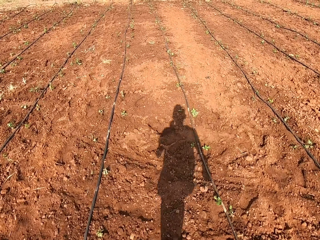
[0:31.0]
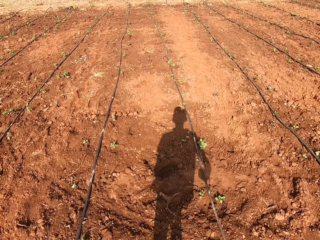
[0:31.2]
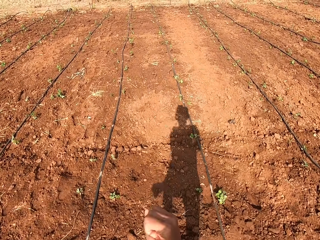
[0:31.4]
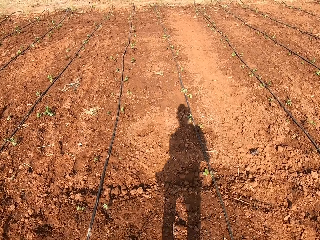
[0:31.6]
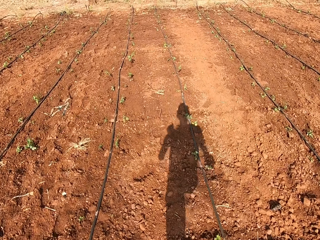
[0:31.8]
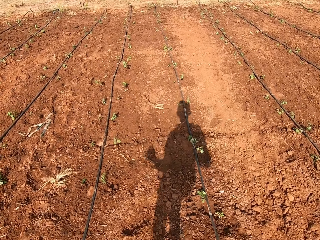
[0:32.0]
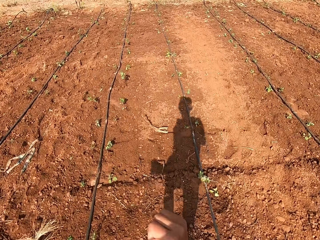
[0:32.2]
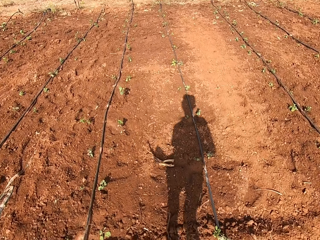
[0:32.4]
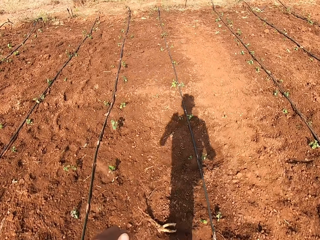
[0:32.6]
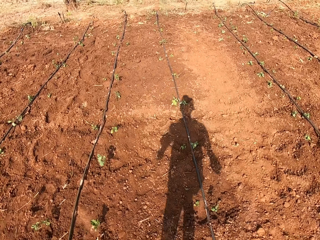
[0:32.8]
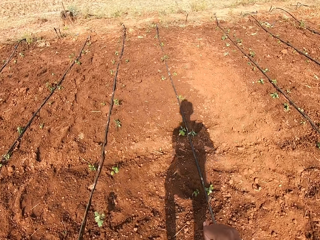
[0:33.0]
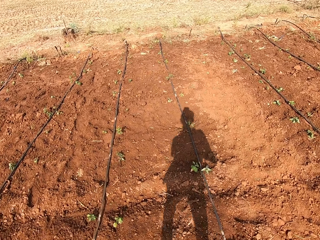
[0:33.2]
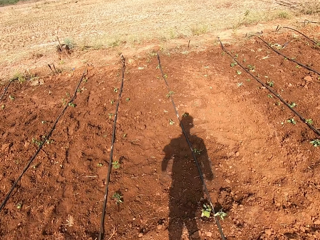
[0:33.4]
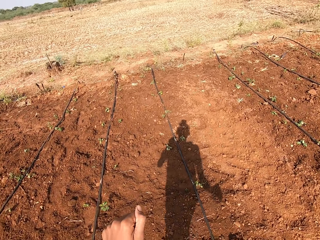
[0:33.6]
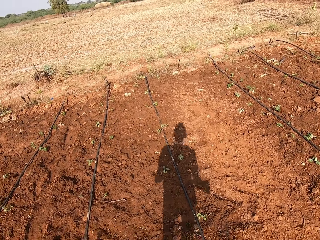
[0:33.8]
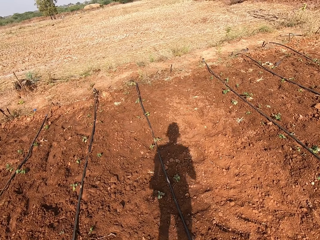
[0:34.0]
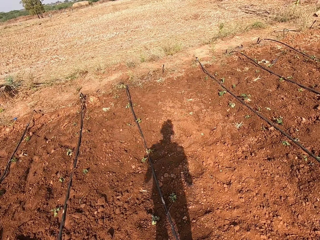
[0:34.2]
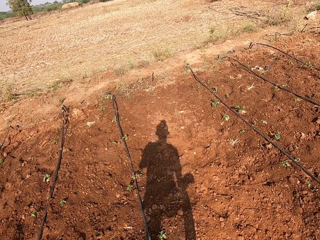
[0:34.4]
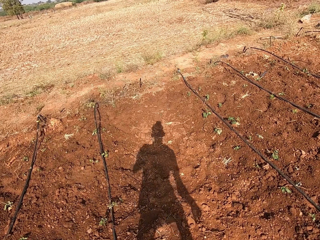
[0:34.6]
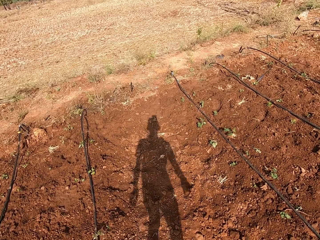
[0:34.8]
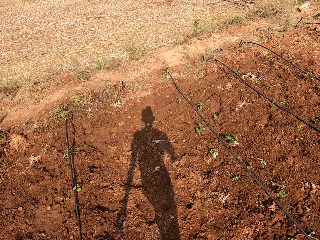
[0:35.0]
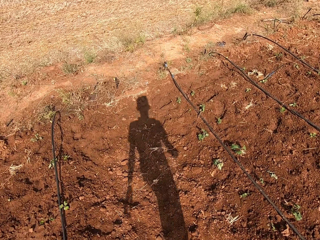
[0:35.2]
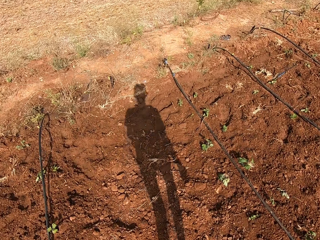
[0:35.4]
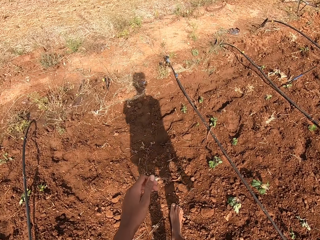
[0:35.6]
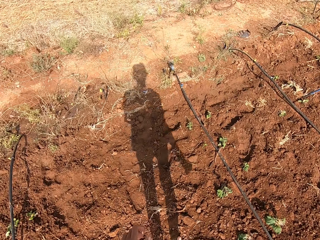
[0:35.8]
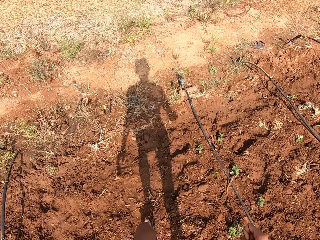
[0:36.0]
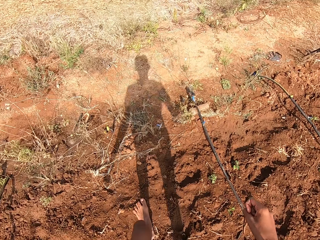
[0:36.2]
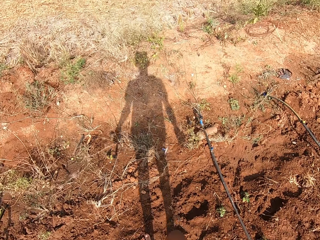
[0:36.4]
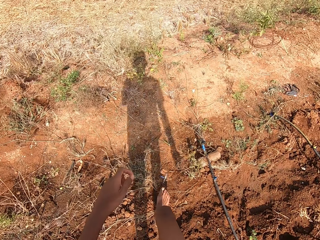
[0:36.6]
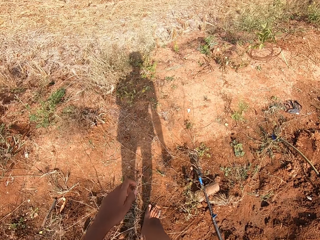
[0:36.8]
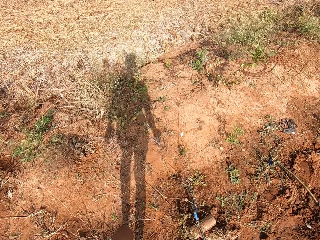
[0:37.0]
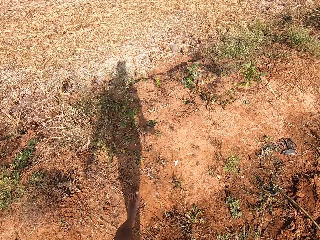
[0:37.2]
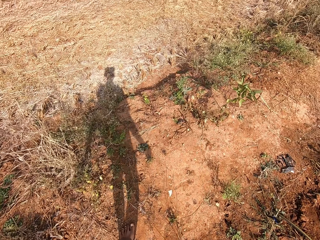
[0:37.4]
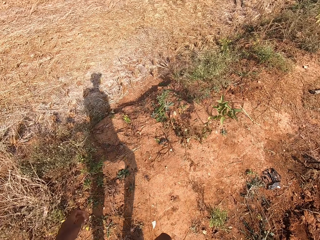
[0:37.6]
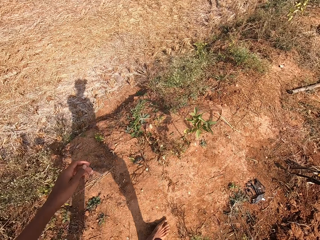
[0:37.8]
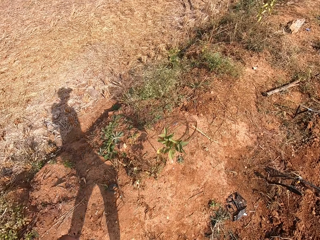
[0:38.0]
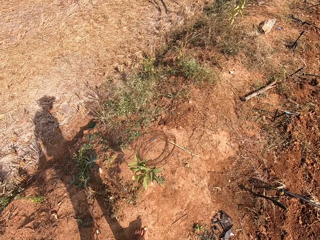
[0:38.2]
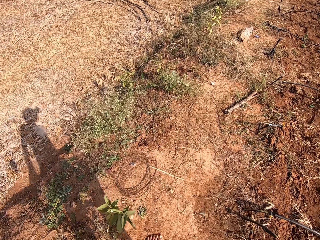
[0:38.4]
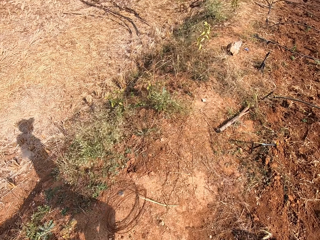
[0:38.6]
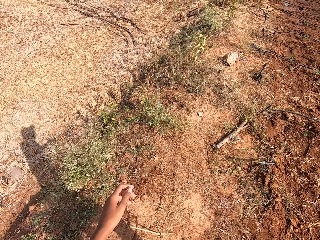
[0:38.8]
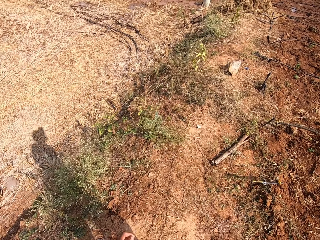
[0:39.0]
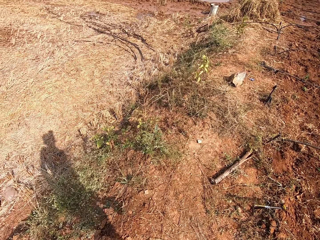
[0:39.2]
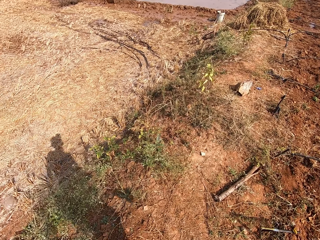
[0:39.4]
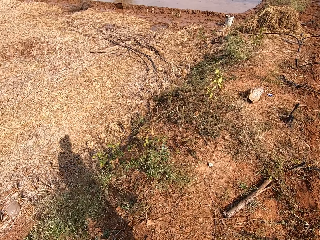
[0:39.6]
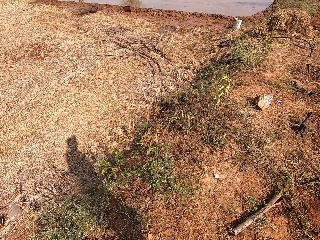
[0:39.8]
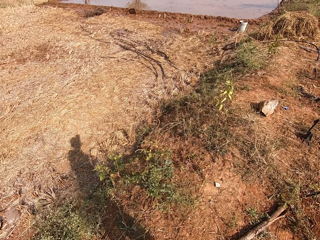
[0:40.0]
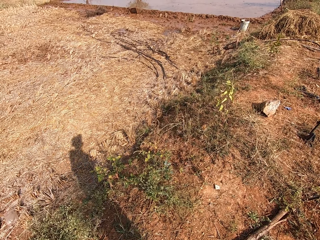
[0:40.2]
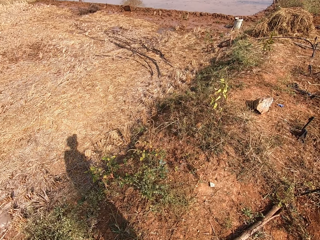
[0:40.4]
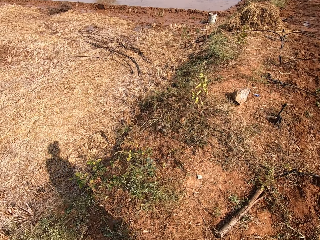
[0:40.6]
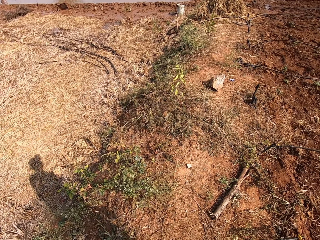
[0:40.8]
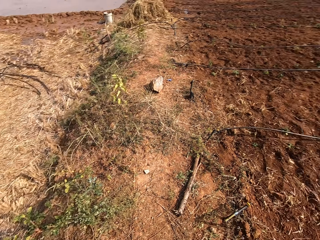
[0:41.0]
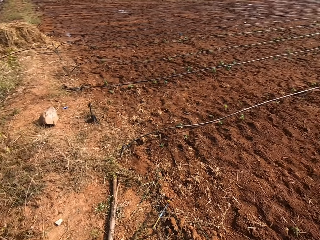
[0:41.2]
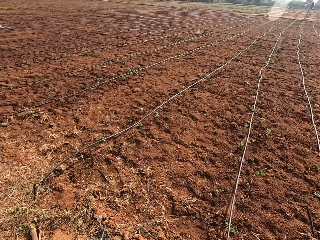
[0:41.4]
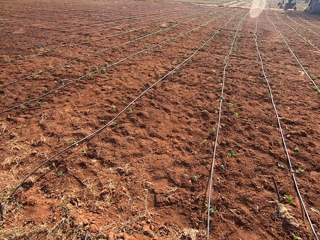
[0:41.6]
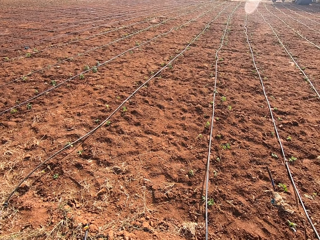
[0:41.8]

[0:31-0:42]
The man interacts with the camera wearer.

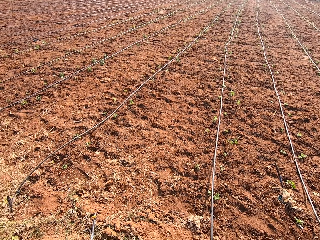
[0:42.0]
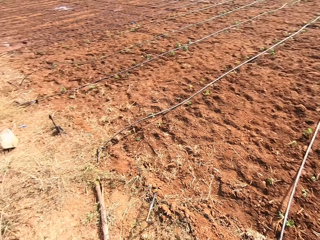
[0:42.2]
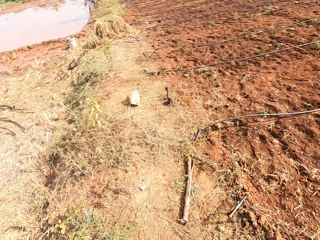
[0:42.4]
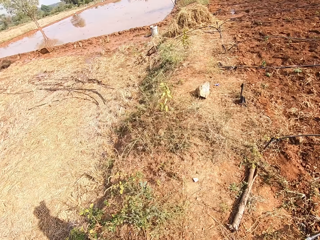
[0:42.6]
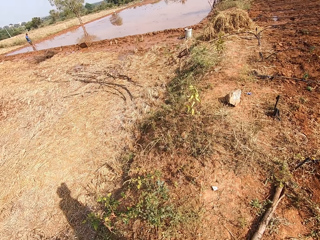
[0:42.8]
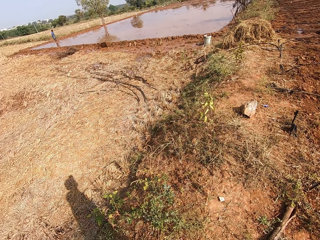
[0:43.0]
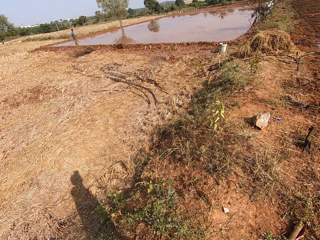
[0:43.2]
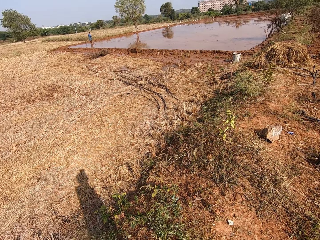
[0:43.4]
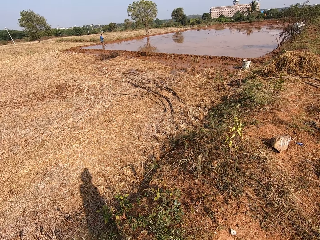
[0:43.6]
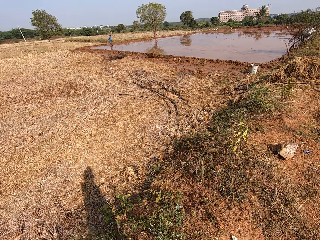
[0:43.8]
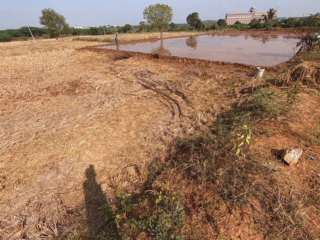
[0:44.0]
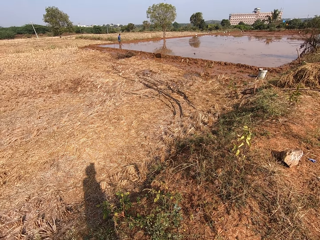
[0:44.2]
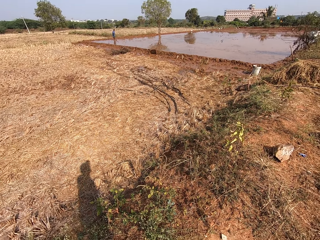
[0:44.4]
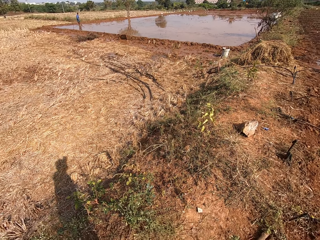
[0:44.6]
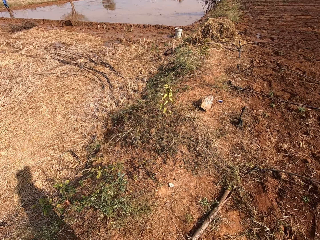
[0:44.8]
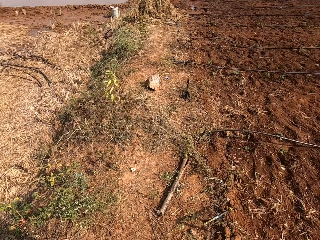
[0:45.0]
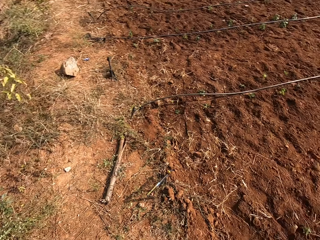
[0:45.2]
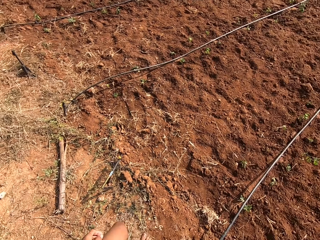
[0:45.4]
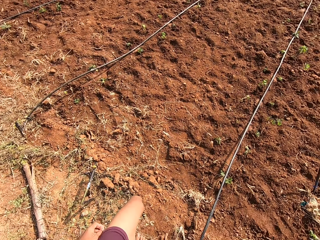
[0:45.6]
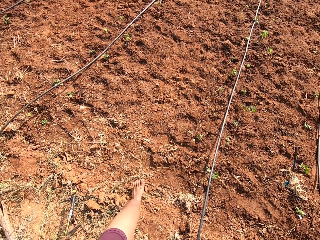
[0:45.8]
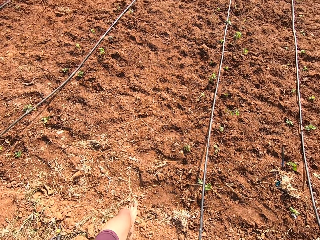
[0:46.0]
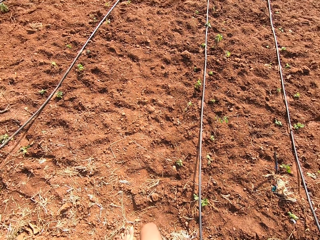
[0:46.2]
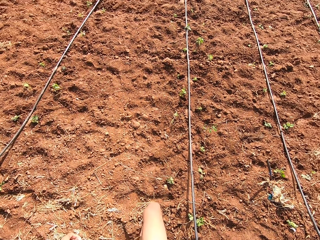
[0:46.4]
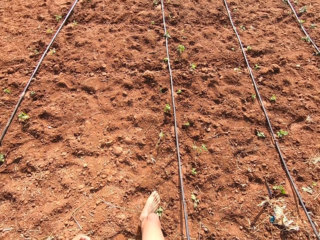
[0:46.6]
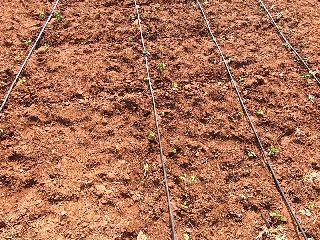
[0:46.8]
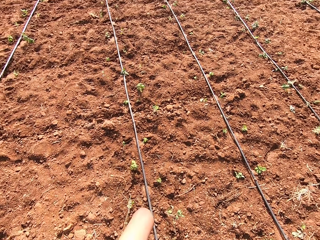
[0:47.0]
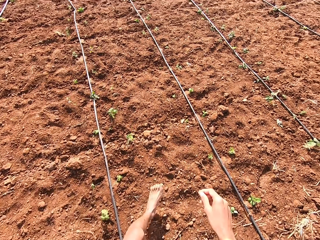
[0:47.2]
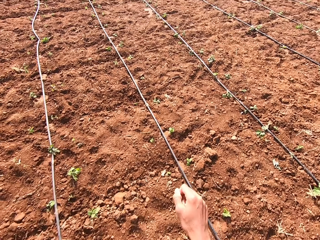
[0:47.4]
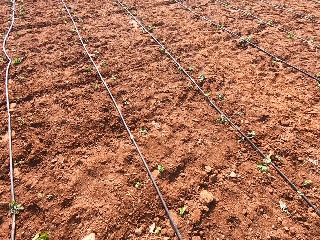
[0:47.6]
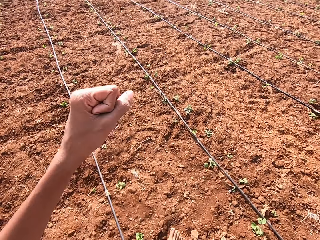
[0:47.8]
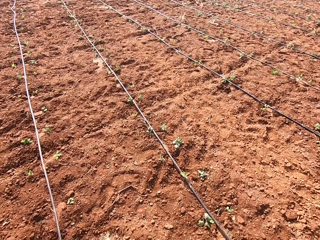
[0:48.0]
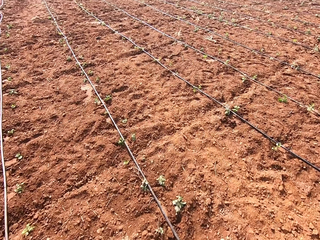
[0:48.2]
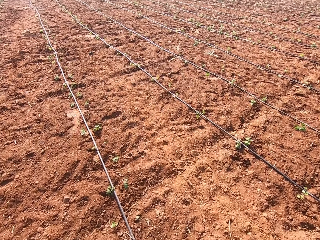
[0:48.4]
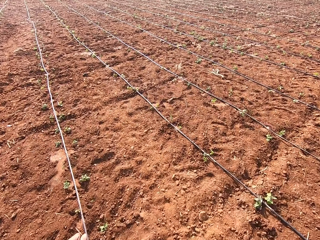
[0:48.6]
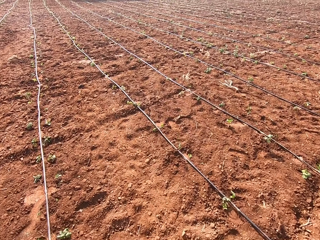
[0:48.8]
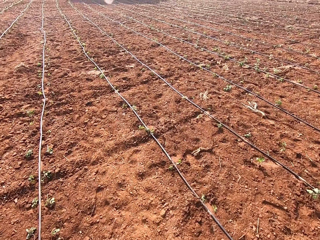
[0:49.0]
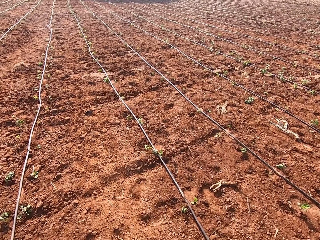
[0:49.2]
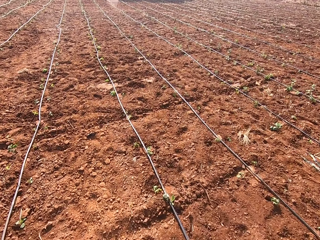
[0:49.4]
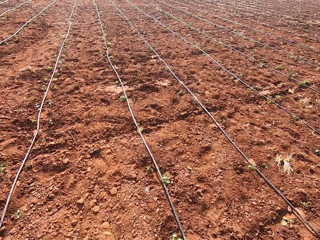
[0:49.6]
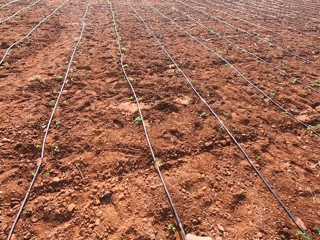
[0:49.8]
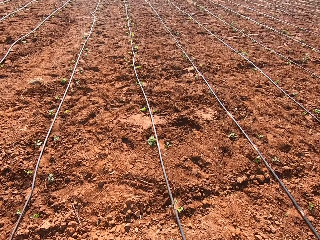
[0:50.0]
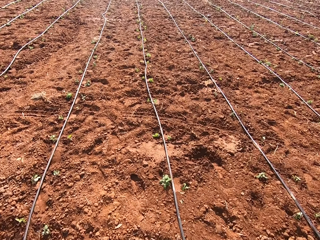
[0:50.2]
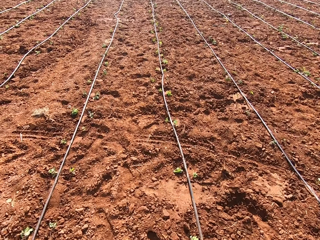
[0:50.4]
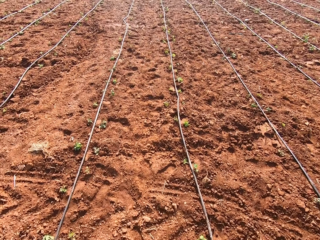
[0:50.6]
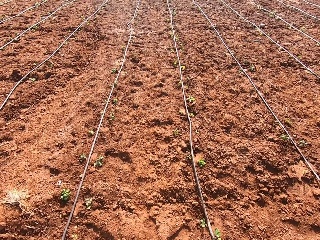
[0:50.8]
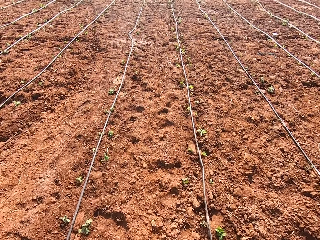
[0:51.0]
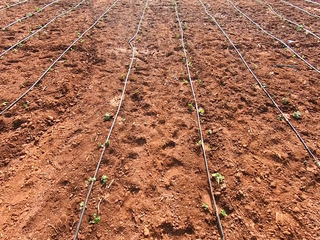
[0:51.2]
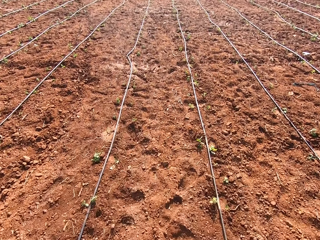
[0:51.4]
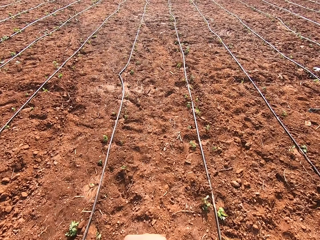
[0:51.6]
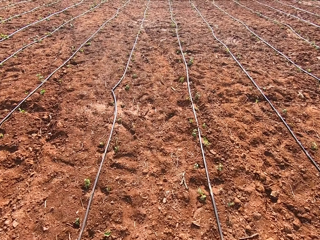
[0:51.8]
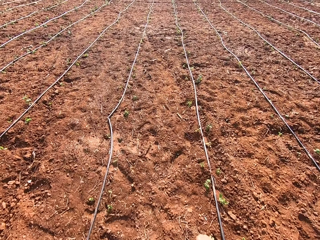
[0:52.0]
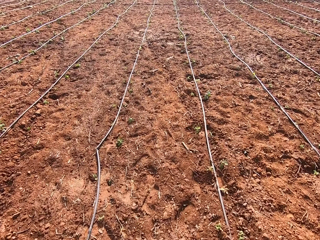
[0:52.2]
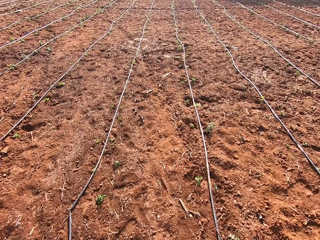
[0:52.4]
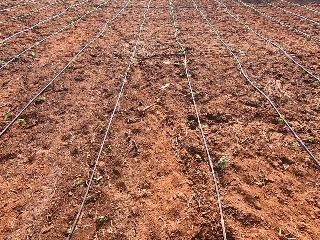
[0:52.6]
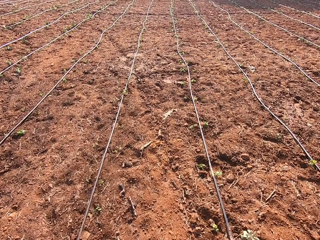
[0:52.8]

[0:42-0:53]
The camera wearer looks around. They run across a field. The man interacts with the camera wearer.
